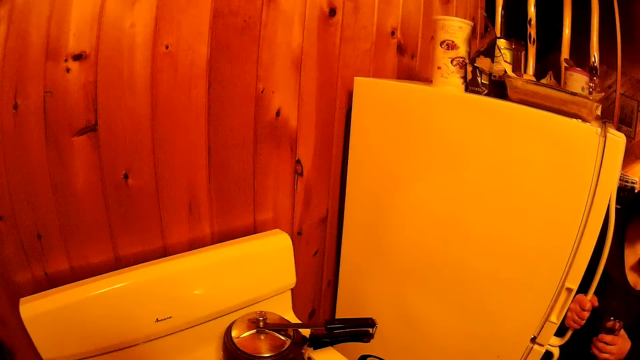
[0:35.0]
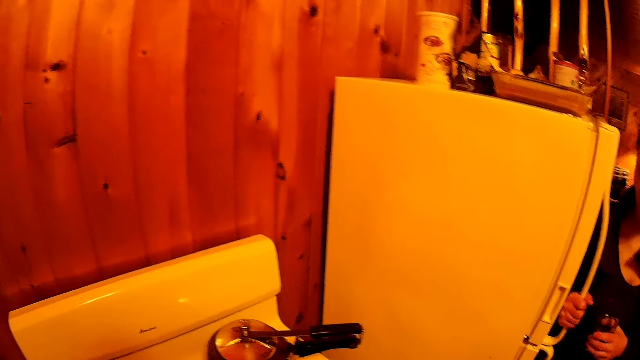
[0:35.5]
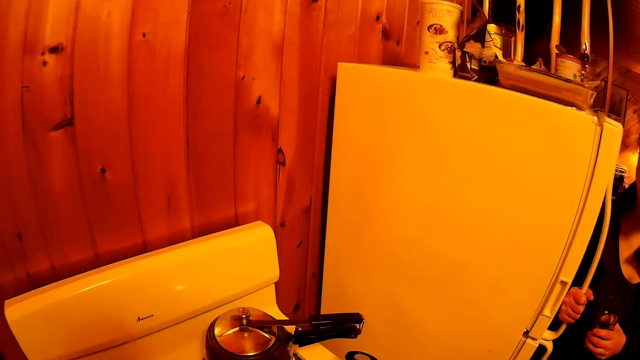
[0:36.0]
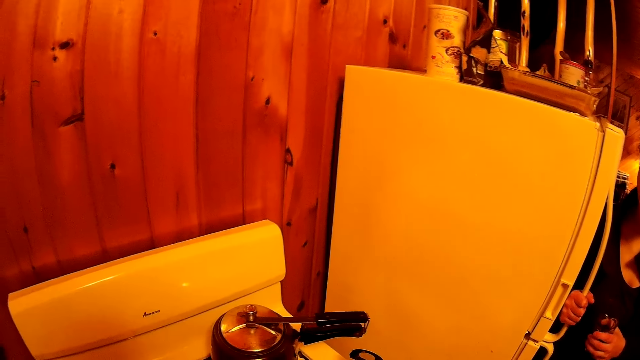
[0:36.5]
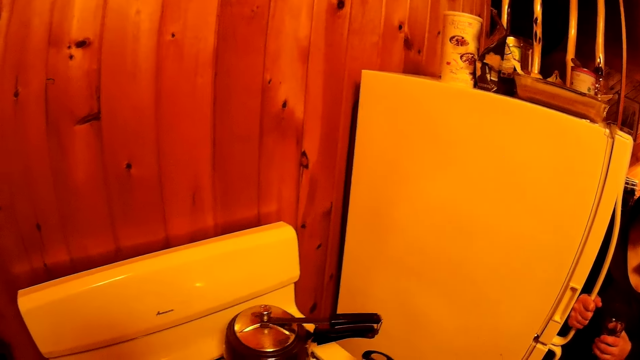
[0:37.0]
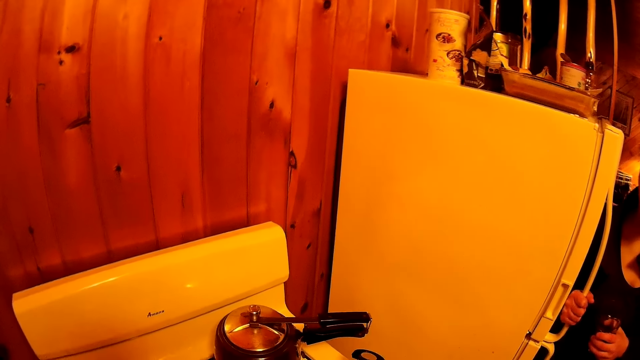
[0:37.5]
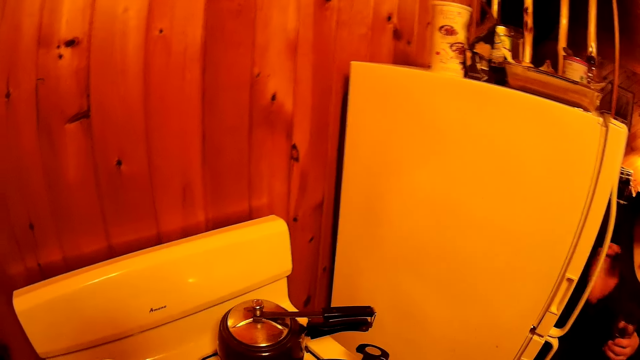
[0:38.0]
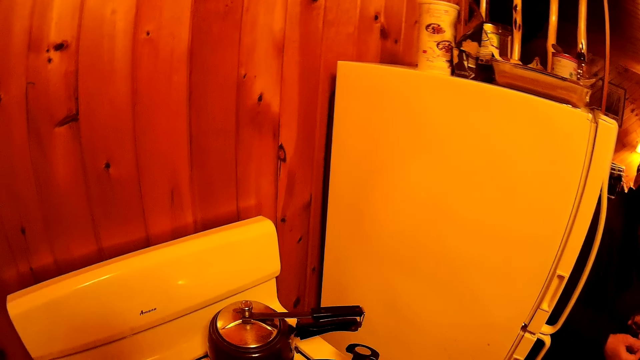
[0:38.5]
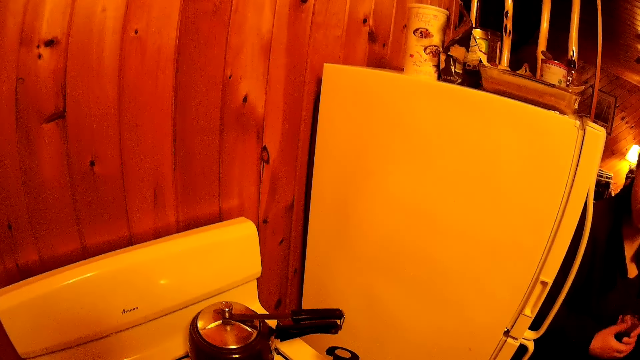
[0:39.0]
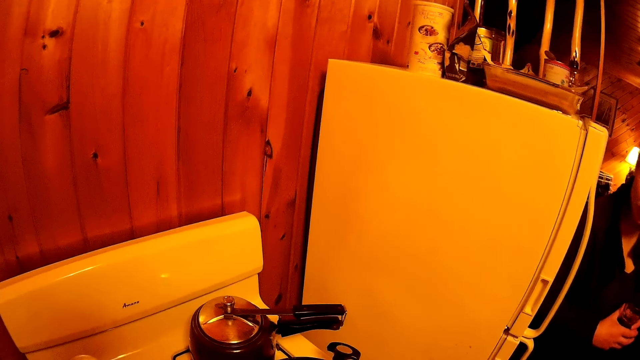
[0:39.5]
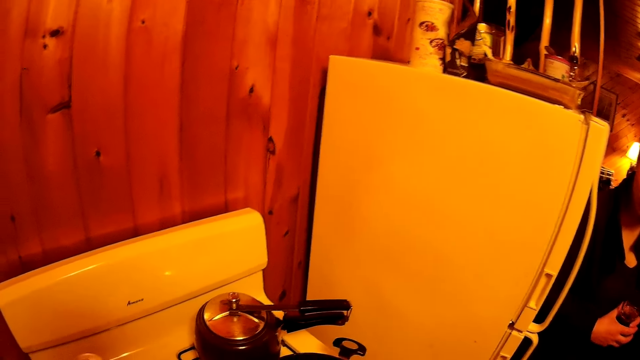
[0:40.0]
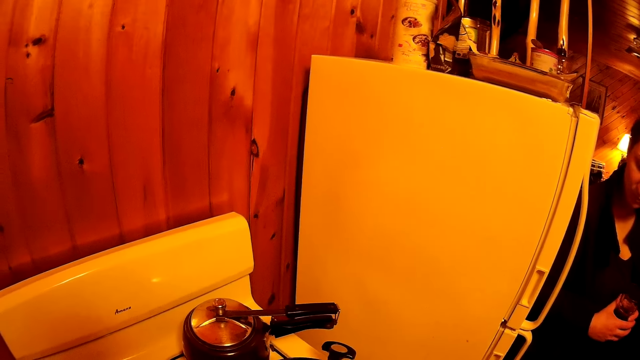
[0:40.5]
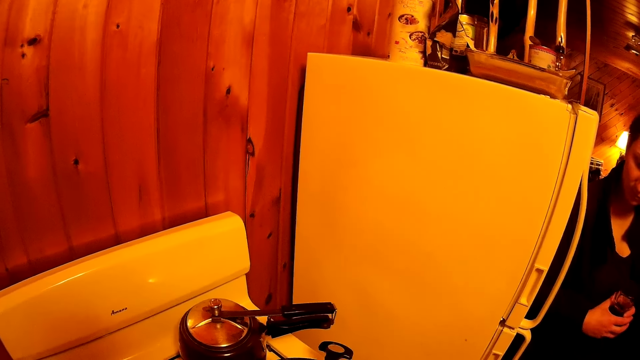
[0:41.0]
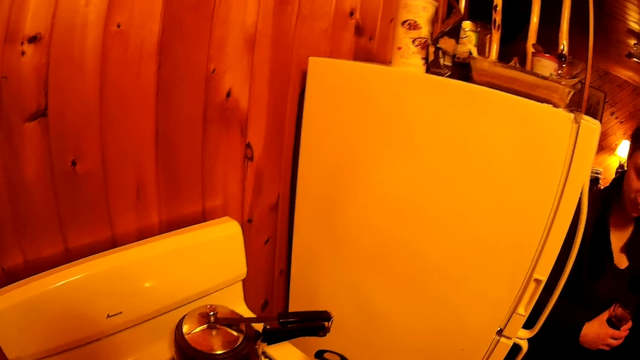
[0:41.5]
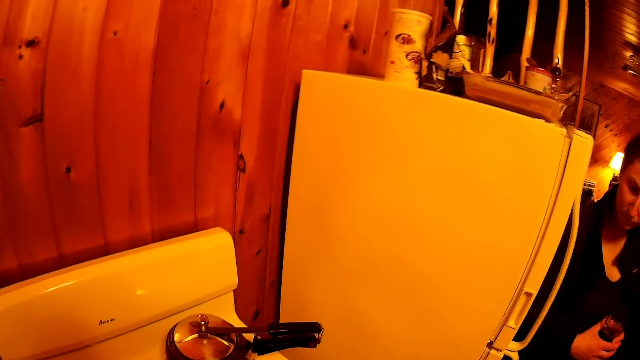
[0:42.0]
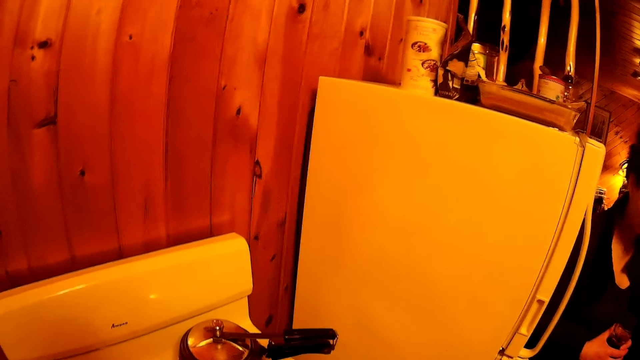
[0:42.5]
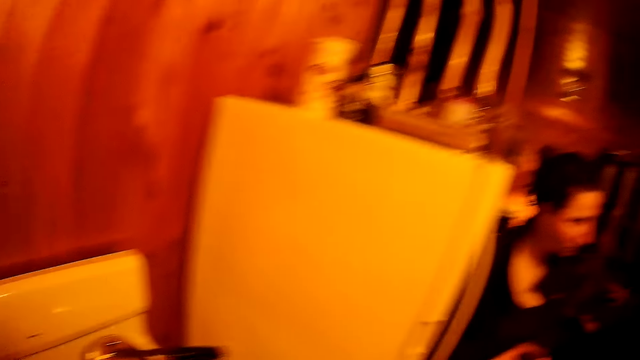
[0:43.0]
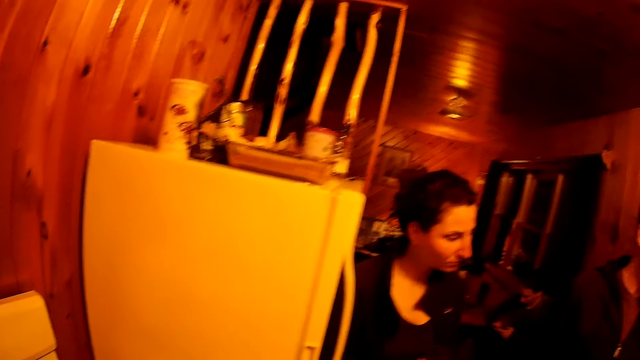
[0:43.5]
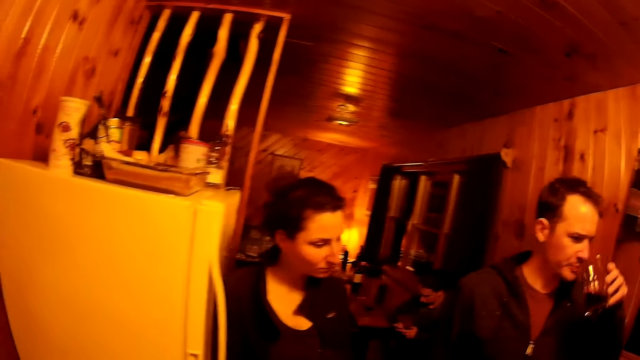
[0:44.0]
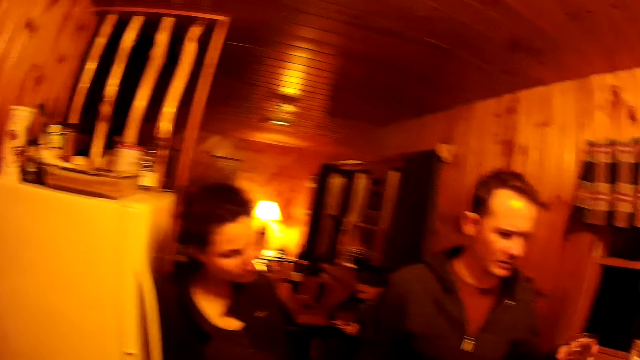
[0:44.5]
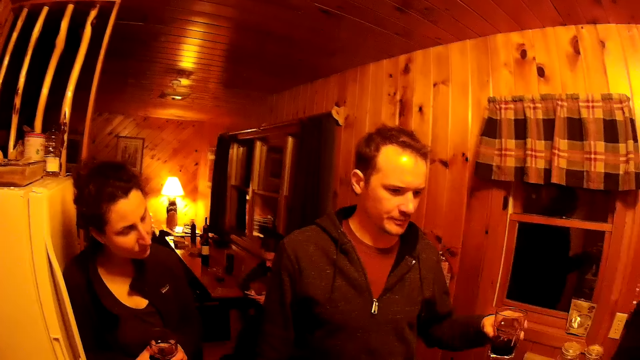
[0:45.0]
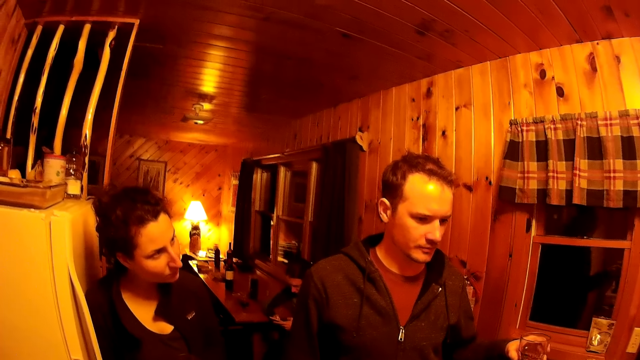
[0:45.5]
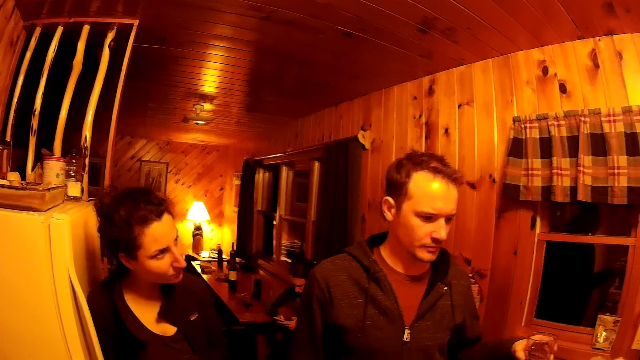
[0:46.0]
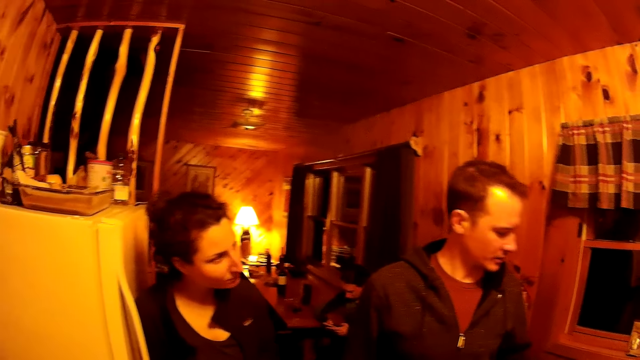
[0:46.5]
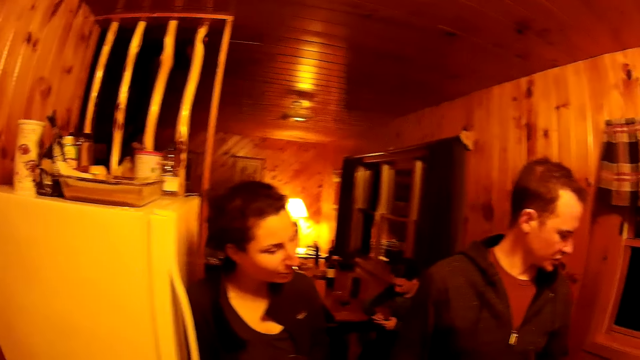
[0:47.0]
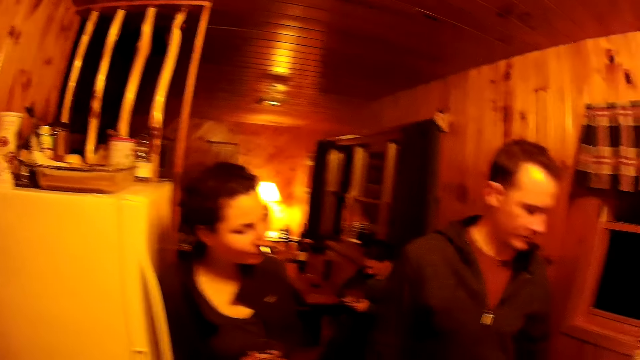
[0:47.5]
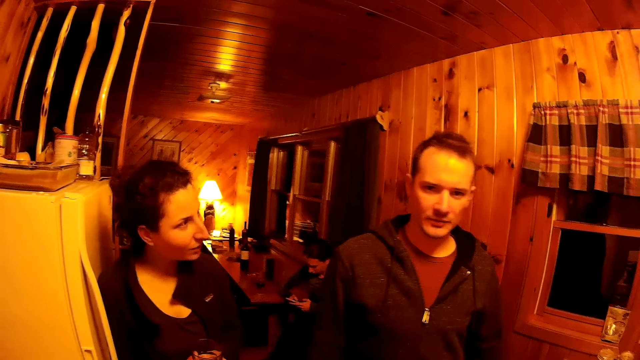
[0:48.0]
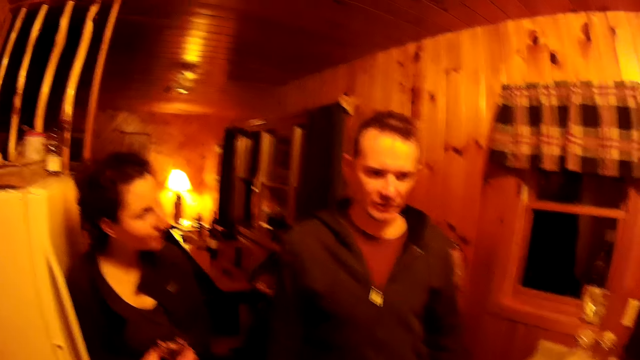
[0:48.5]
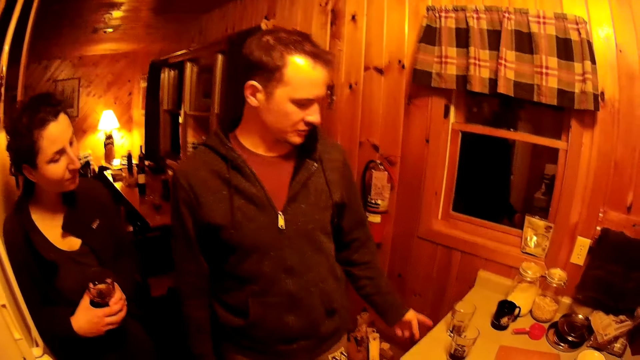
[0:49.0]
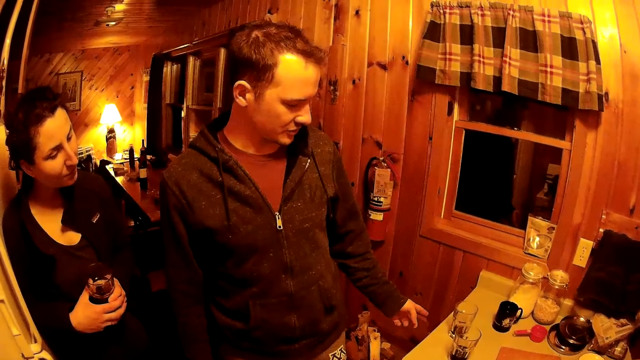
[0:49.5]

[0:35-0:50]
The camera wearer stirs the ingredients. A man sips a drink. The camera wearer turns around the room.

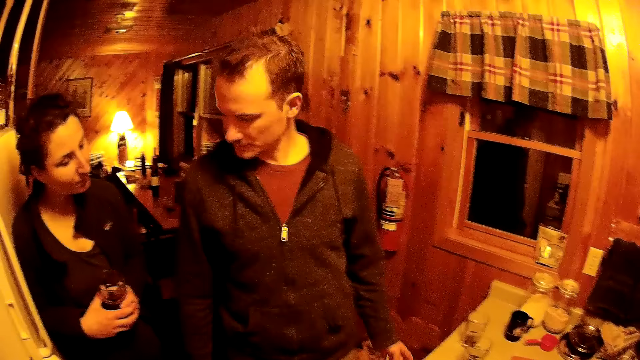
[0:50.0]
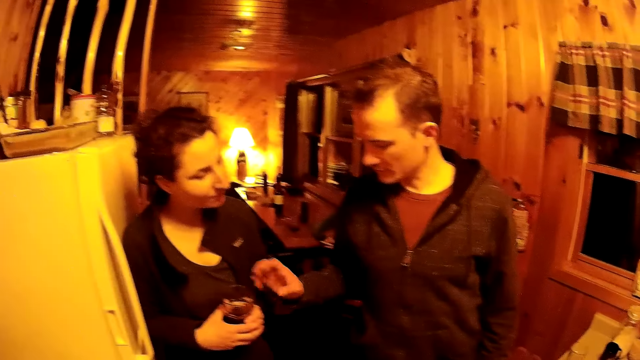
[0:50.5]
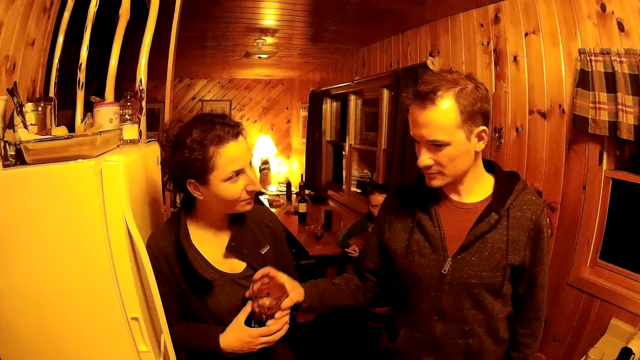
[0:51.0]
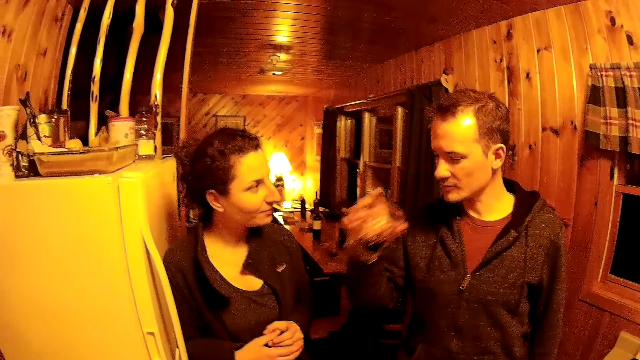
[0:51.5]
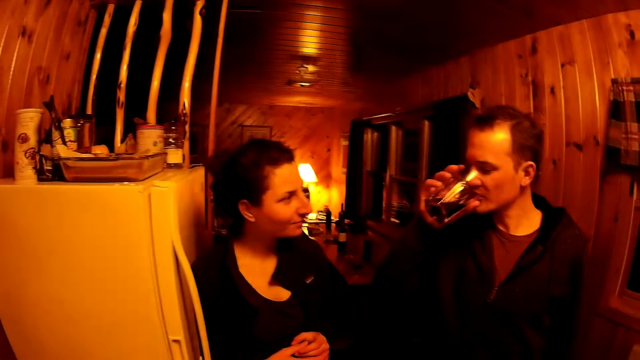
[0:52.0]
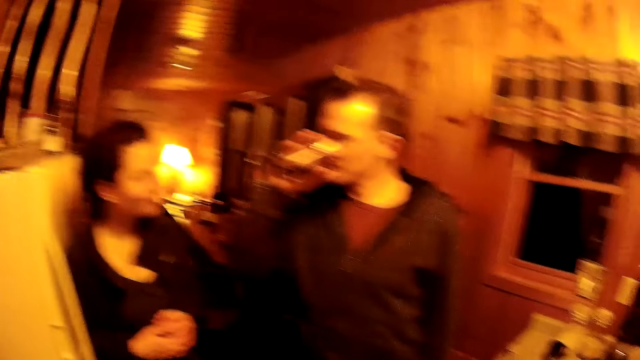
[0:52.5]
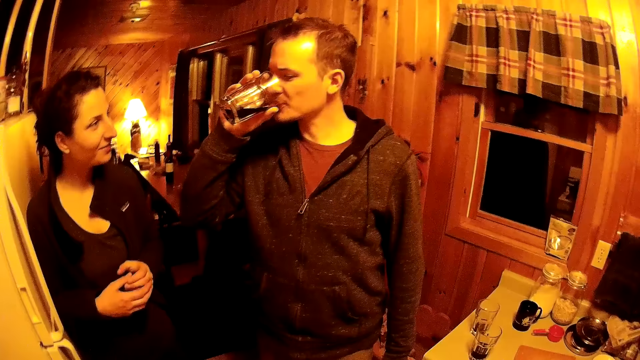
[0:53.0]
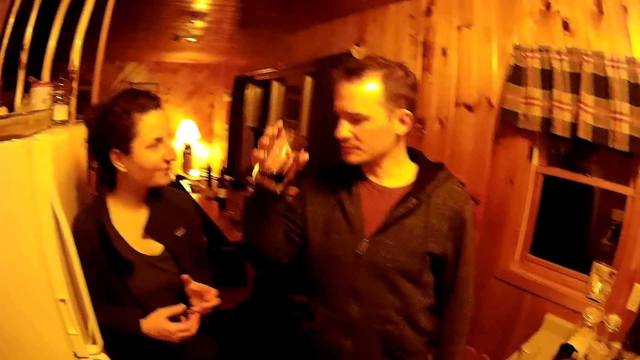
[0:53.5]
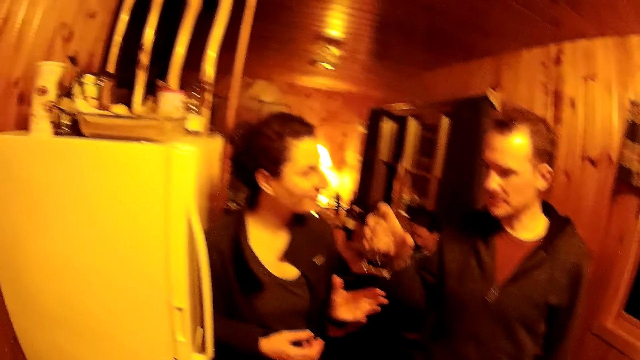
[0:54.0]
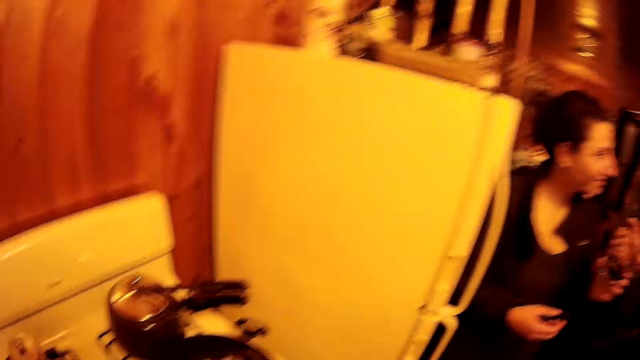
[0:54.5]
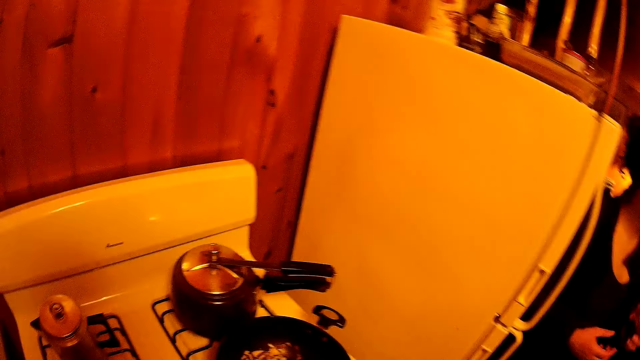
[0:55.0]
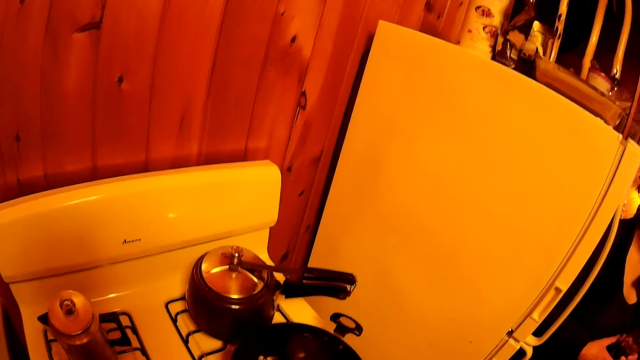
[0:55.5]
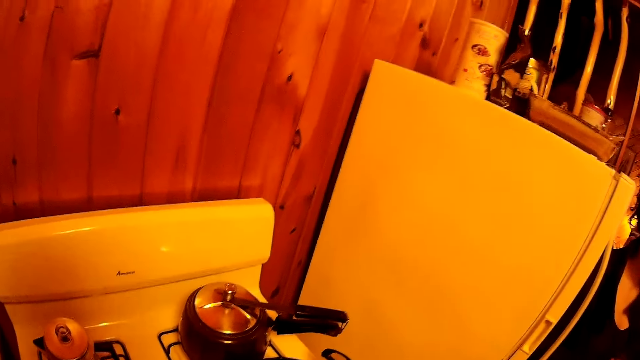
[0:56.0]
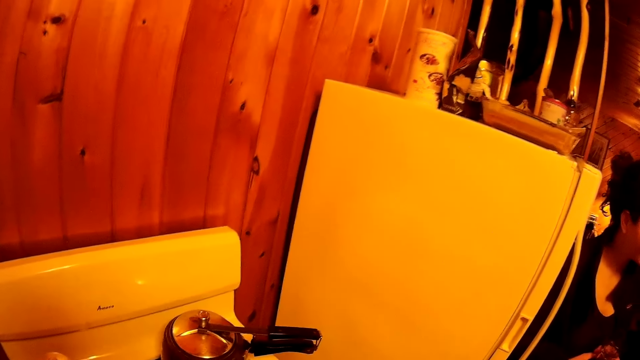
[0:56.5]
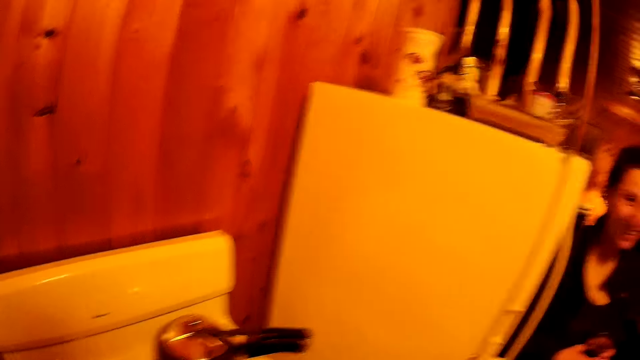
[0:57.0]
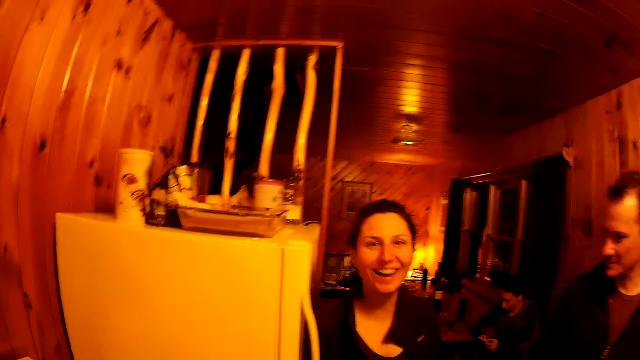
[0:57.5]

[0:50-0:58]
A man takes a glass from a woman. The man sips a drink. The camera wearer stirs the ingredients.
